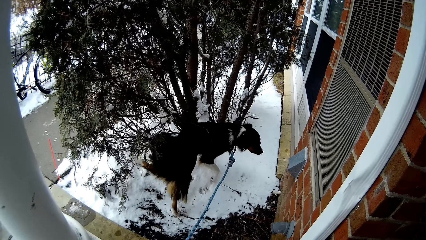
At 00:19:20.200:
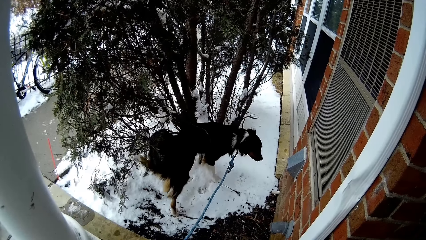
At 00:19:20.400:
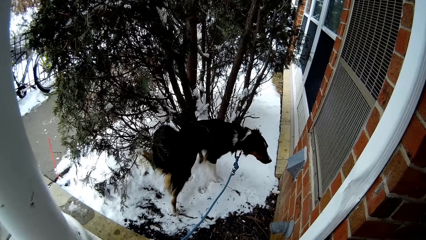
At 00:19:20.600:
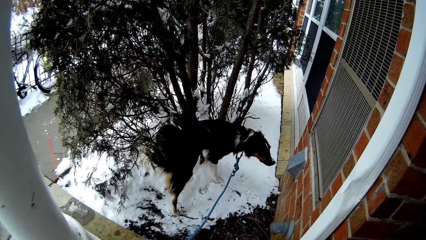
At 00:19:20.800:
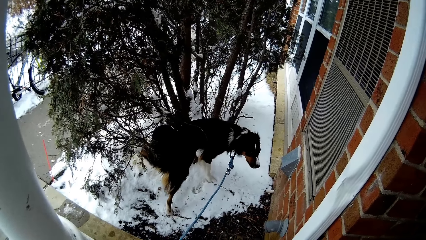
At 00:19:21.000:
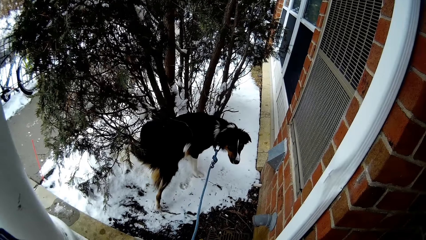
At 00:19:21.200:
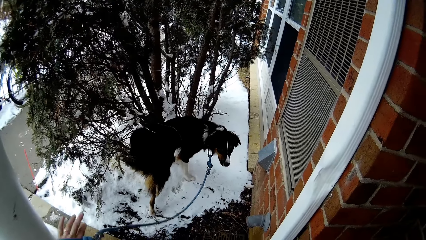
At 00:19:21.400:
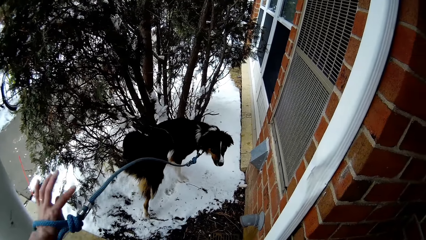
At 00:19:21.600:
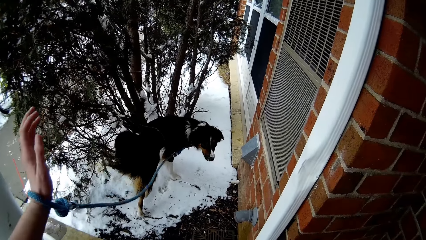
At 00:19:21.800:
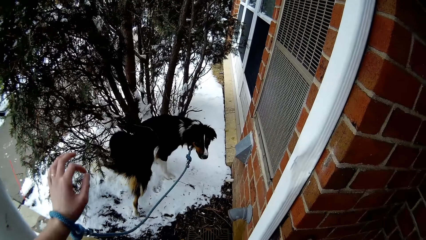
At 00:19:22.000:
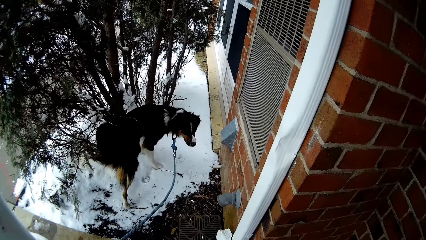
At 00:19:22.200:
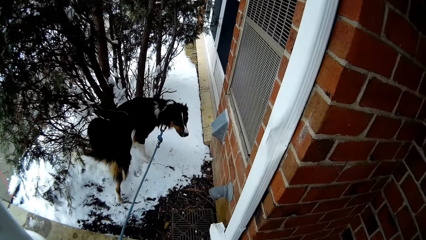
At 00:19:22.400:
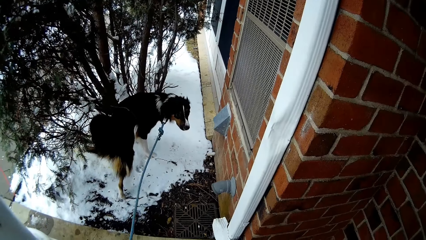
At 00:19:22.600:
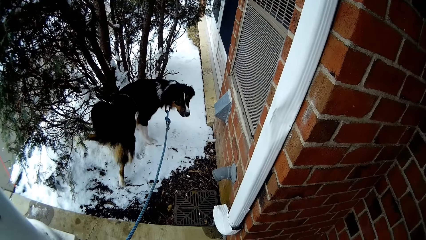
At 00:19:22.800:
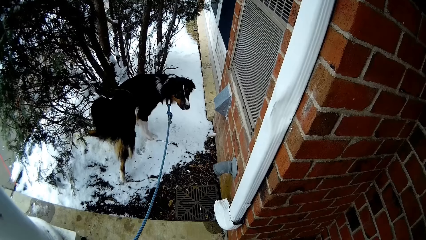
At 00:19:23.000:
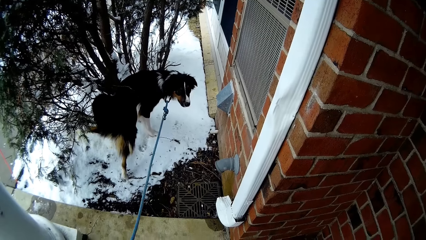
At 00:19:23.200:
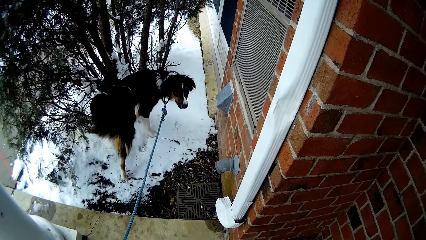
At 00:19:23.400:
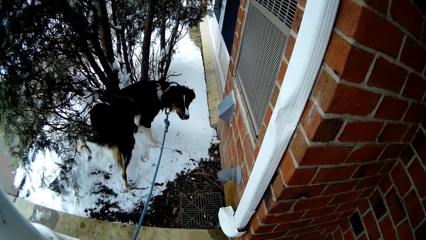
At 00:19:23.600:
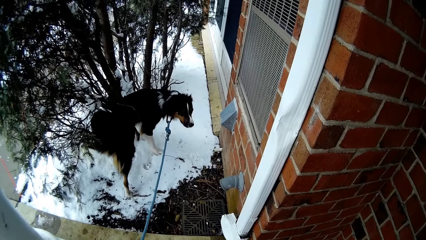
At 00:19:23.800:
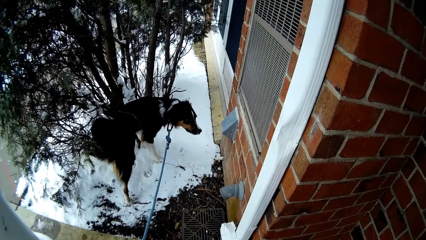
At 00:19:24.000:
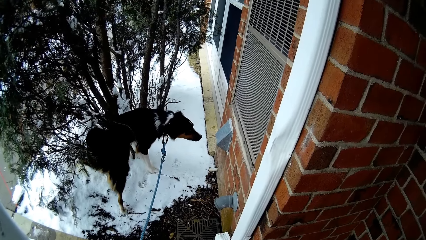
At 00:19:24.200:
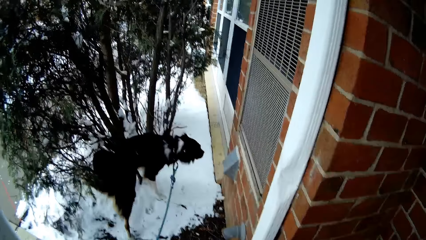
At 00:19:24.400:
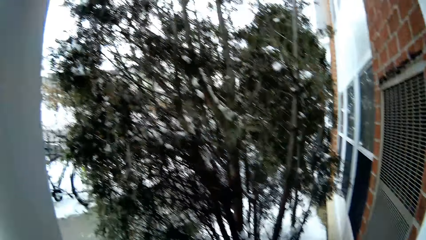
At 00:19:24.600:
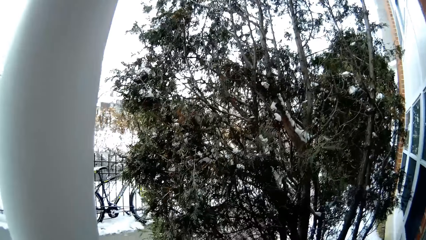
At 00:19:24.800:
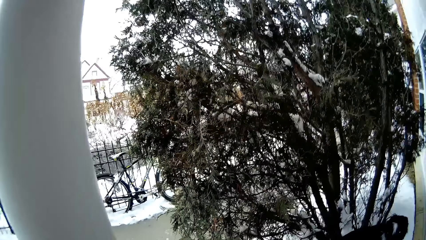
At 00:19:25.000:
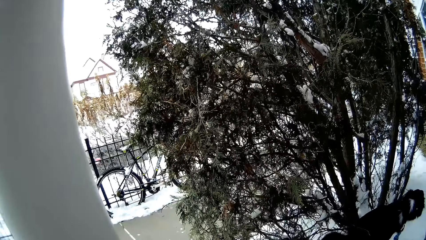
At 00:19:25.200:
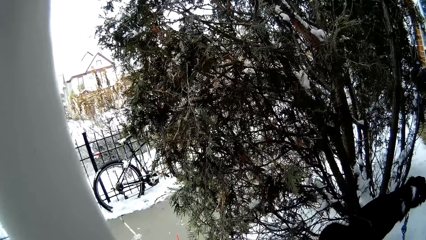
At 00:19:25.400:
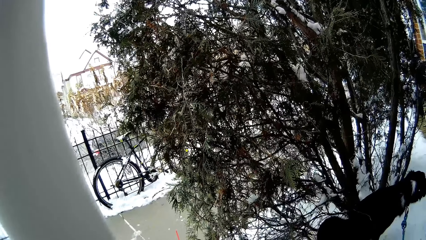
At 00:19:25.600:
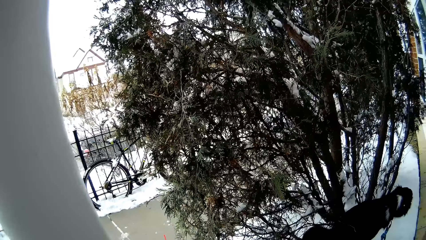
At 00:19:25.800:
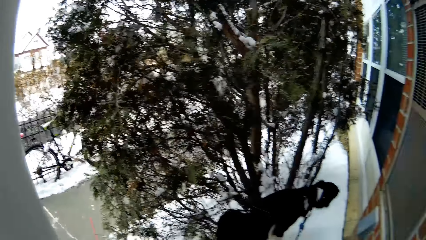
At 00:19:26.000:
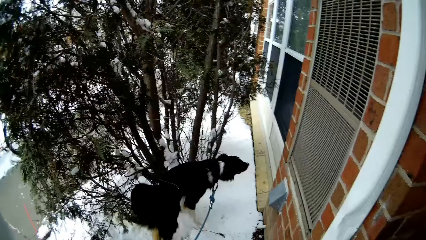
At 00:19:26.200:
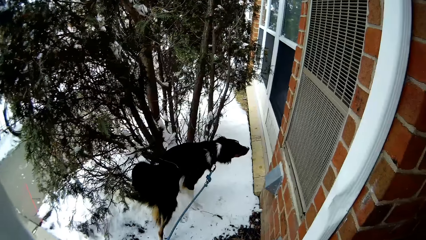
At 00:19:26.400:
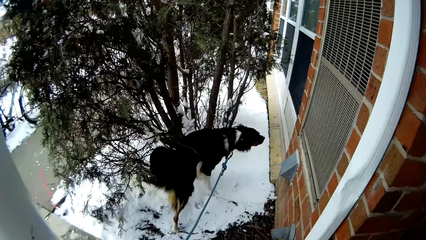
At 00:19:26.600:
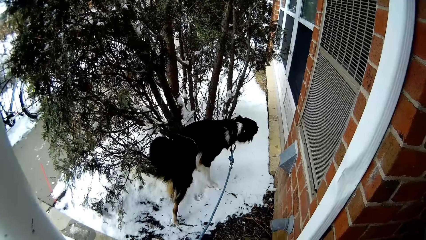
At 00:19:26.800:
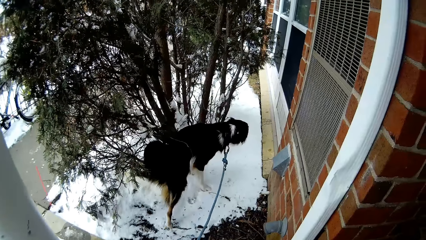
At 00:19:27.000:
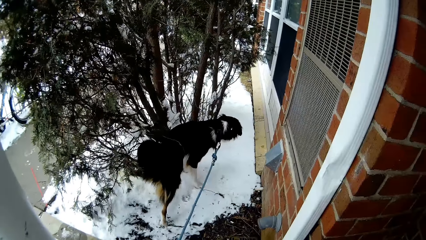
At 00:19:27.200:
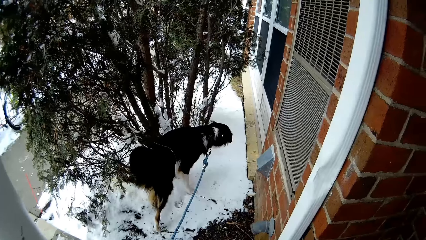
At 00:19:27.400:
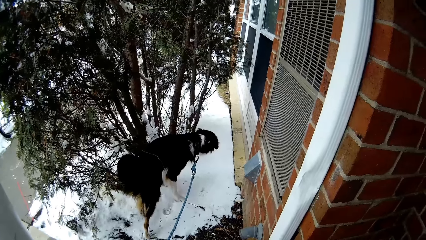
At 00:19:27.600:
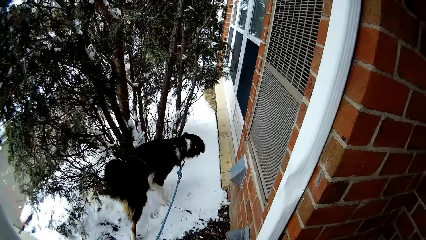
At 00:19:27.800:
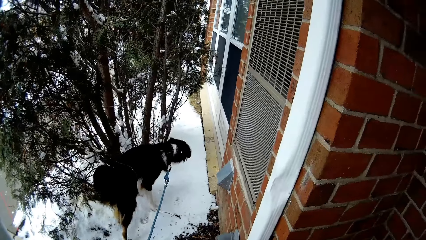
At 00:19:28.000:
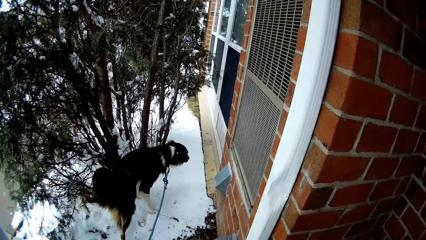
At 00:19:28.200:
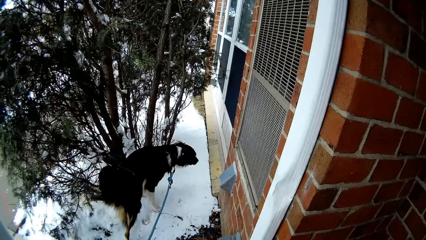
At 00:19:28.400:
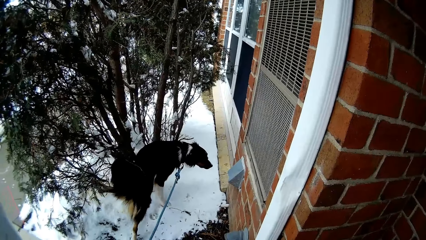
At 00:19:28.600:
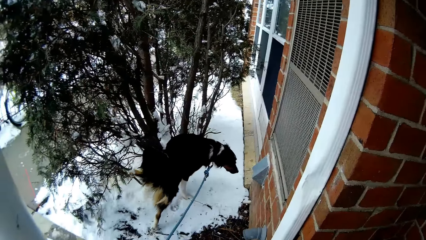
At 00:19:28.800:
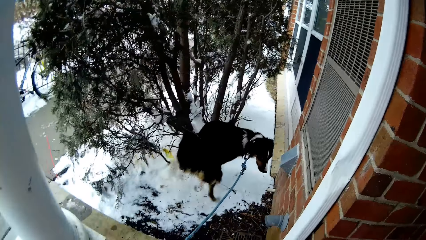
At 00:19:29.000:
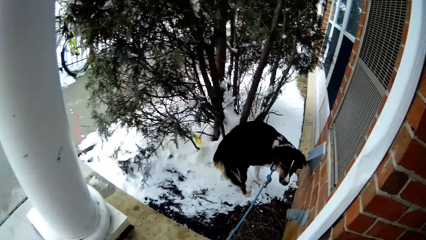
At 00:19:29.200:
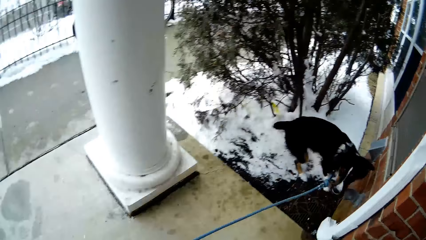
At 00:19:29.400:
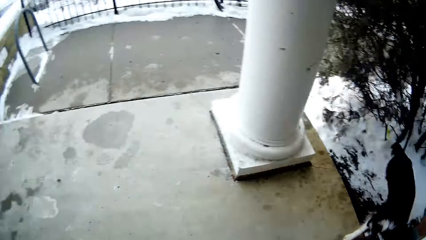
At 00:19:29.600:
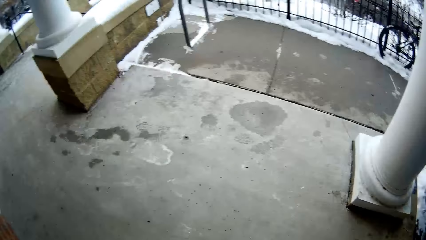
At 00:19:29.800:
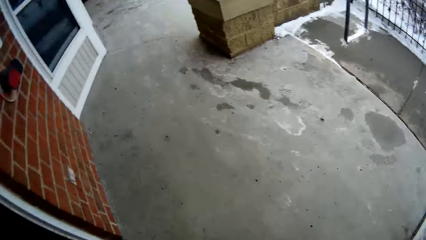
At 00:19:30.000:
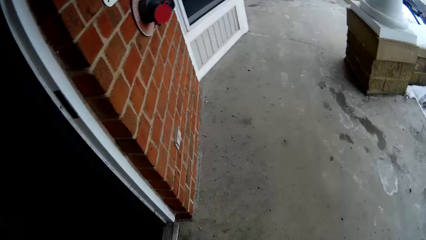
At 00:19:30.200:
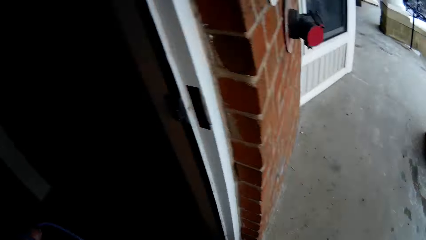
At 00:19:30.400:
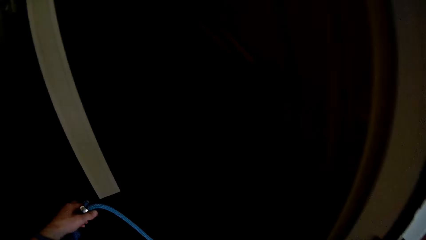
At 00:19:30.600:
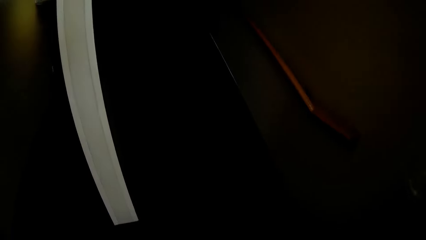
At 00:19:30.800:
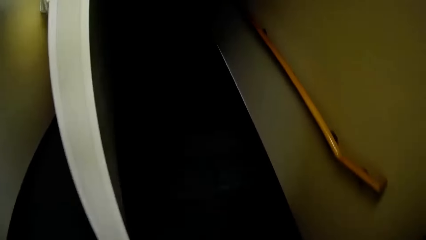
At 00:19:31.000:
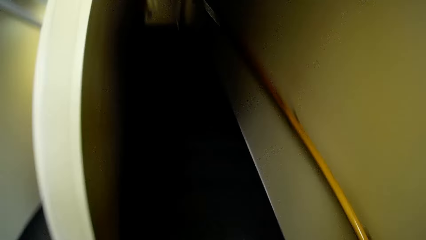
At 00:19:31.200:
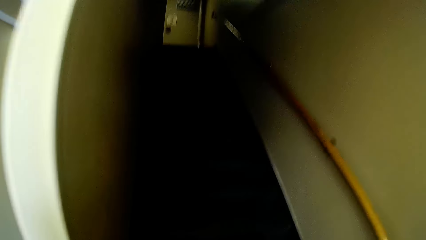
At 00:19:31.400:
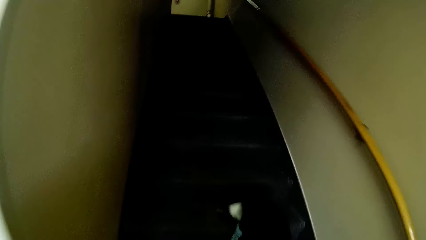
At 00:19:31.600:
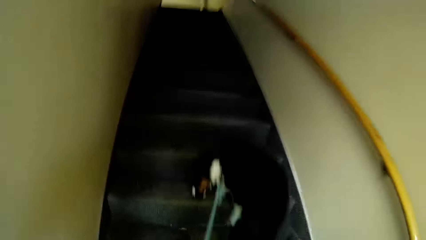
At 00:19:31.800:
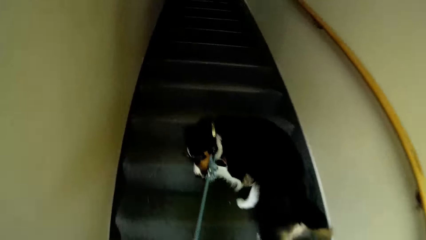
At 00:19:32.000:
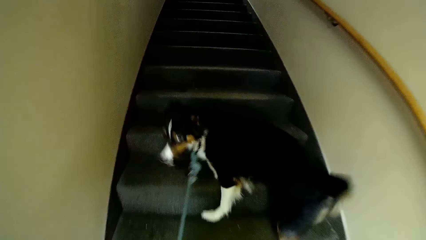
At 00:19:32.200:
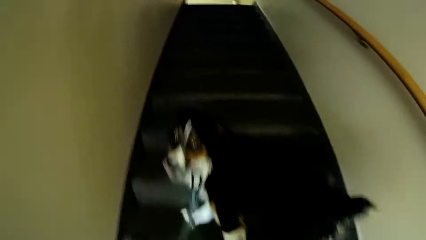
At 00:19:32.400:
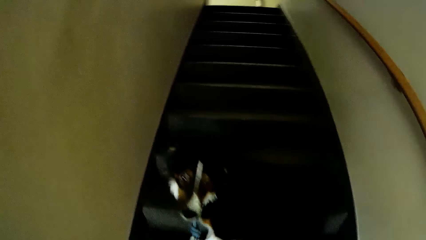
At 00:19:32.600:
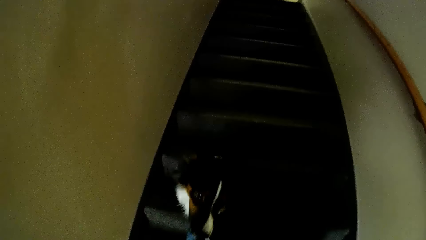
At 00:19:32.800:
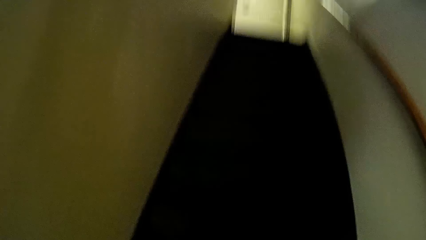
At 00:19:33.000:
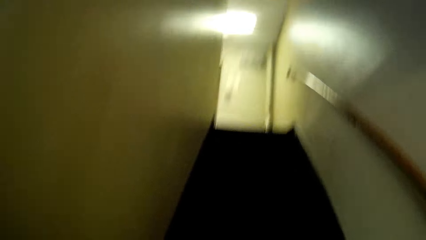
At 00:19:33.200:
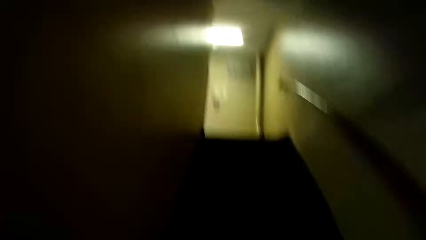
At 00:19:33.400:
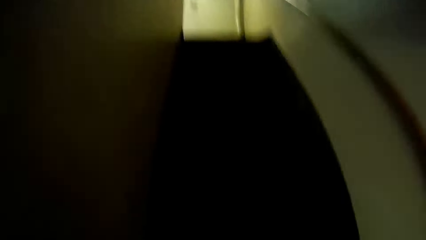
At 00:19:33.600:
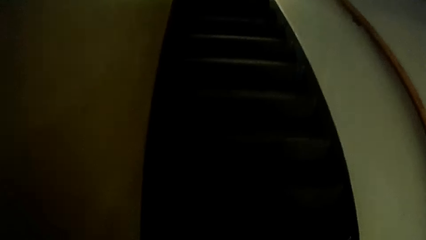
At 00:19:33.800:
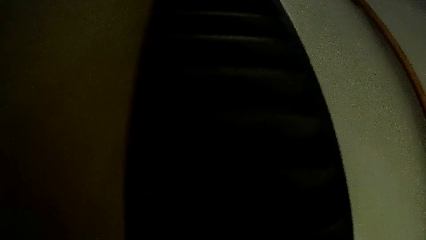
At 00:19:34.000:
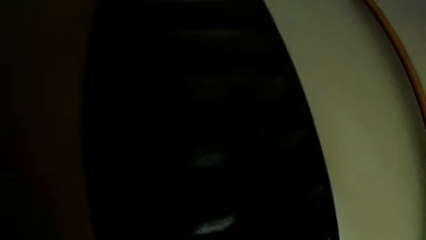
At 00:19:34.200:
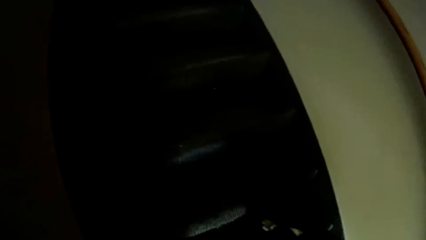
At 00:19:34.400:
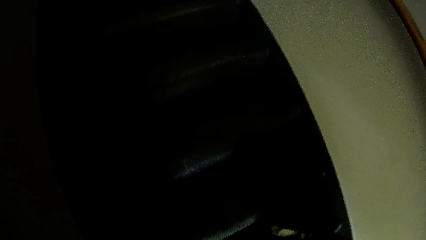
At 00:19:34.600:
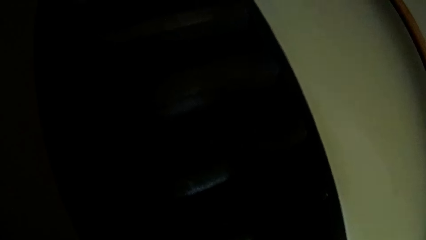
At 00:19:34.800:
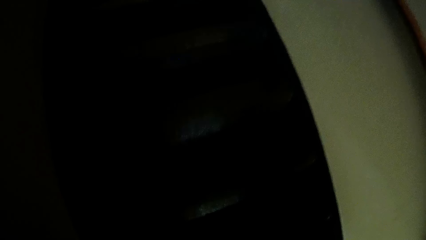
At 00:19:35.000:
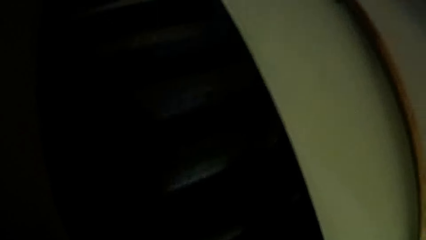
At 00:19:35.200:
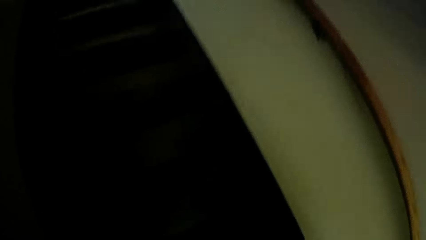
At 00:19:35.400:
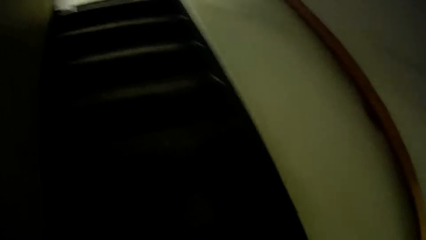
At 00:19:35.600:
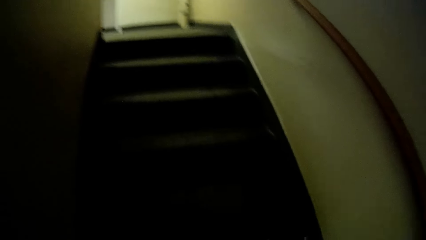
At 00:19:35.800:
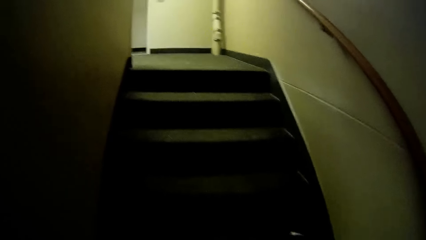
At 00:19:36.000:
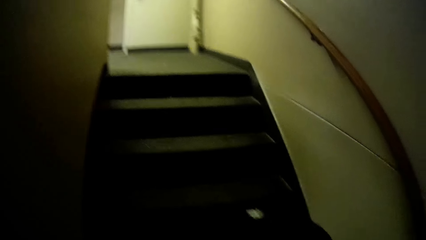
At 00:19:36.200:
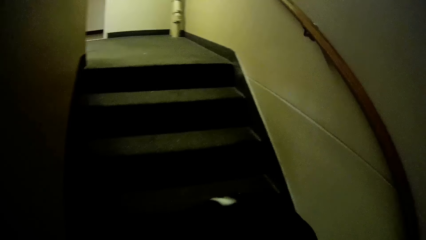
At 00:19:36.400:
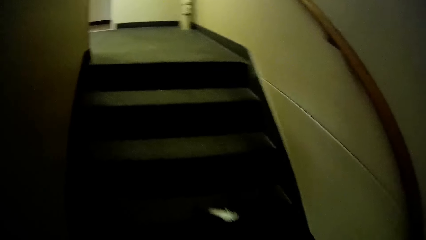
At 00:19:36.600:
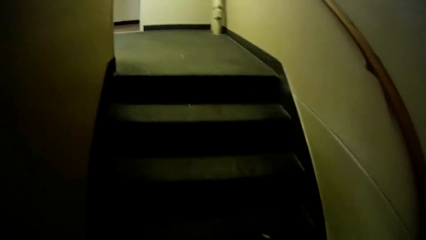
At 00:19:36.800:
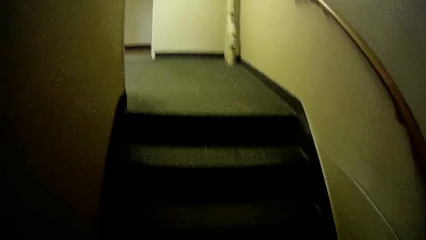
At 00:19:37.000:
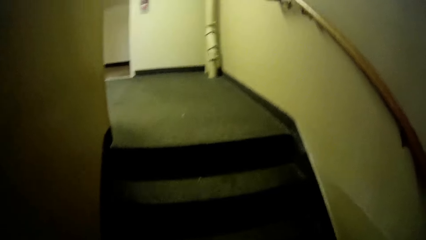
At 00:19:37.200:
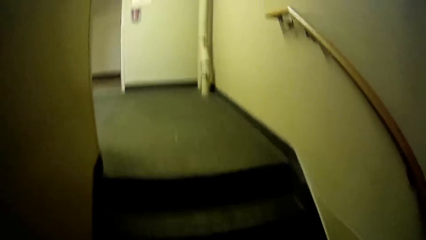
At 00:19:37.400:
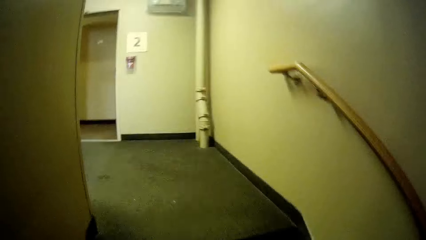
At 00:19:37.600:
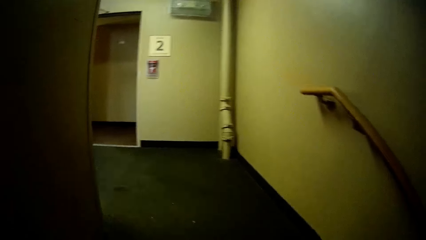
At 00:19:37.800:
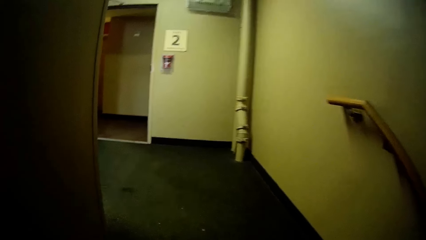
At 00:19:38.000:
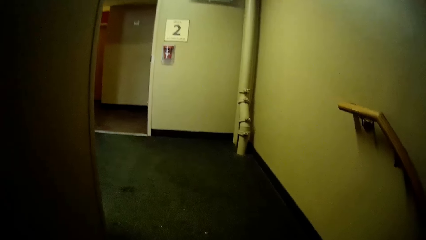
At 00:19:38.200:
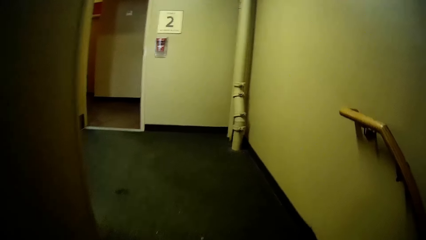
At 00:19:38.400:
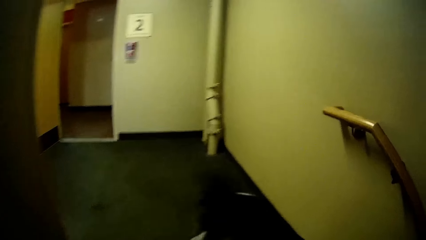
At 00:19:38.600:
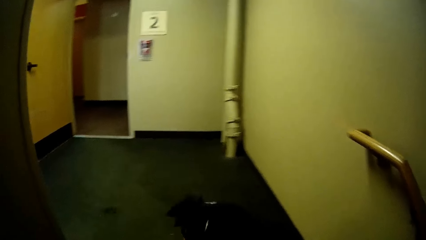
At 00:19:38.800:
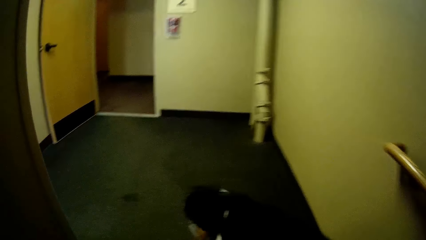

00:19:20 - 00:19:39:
The camera wearer walks into the house with the black dog. They walk up the staircase with the dog.
